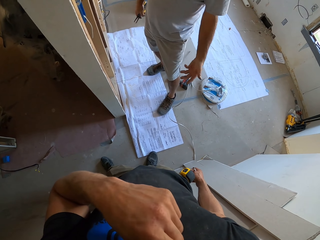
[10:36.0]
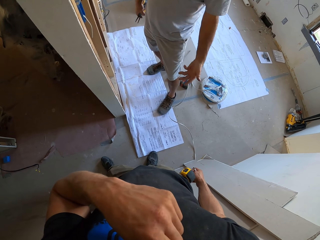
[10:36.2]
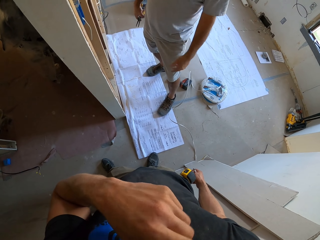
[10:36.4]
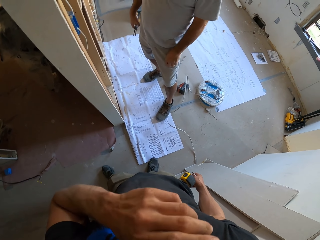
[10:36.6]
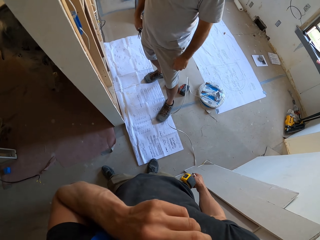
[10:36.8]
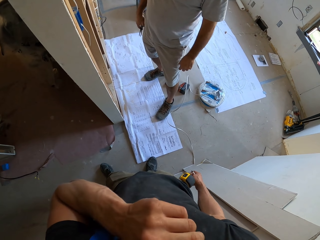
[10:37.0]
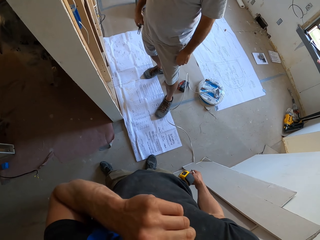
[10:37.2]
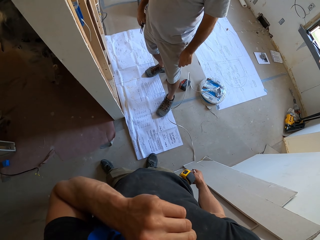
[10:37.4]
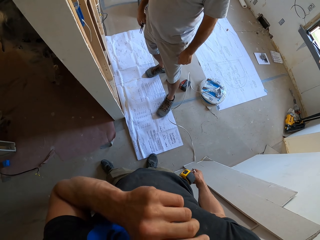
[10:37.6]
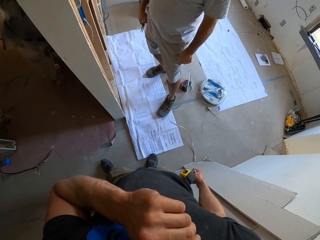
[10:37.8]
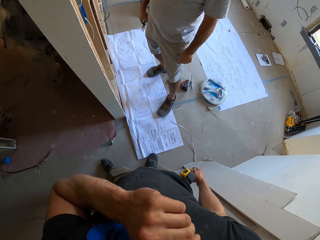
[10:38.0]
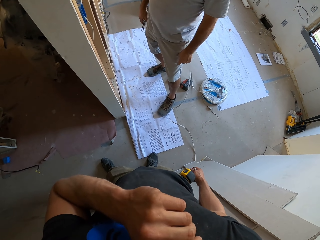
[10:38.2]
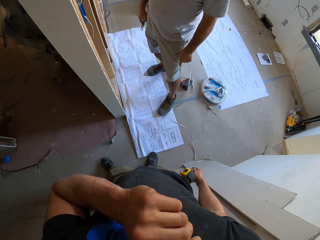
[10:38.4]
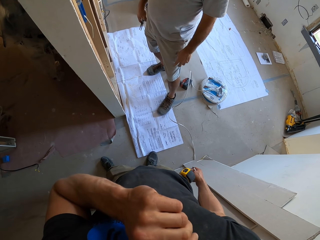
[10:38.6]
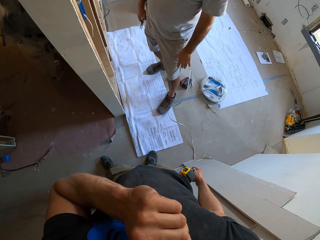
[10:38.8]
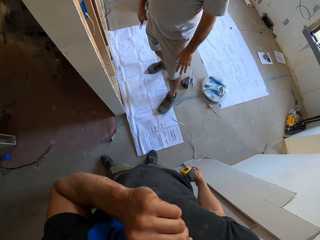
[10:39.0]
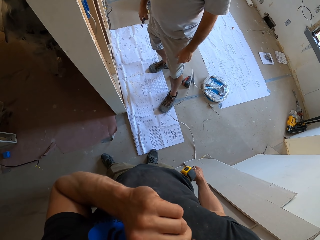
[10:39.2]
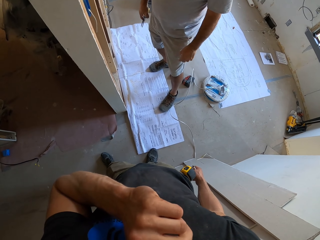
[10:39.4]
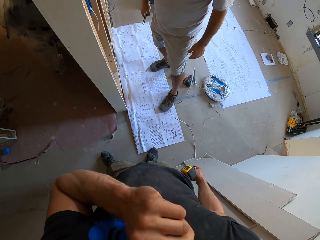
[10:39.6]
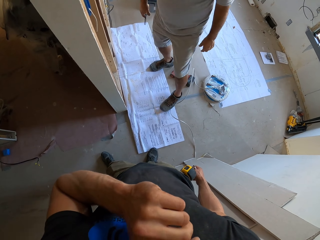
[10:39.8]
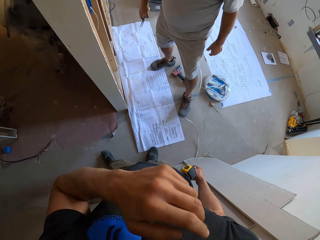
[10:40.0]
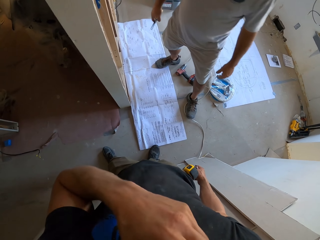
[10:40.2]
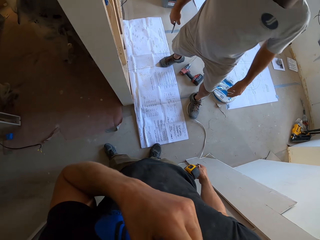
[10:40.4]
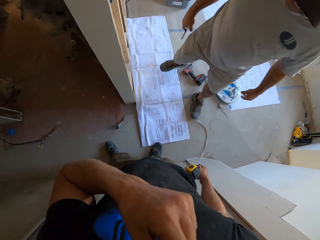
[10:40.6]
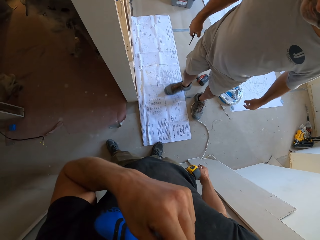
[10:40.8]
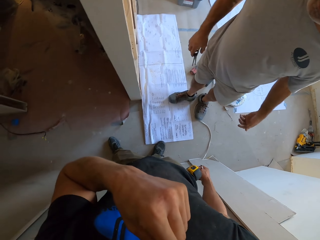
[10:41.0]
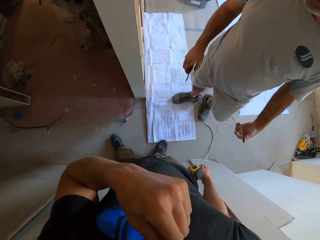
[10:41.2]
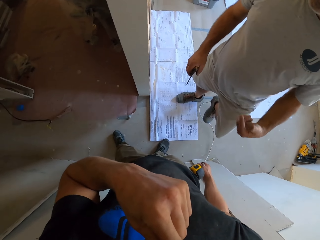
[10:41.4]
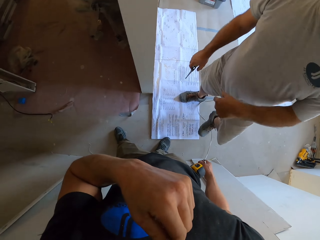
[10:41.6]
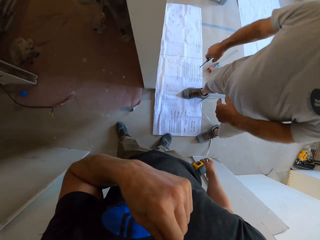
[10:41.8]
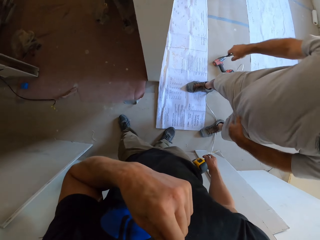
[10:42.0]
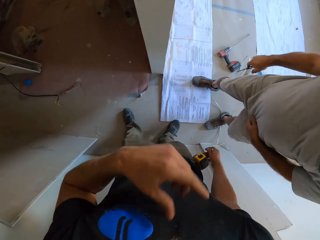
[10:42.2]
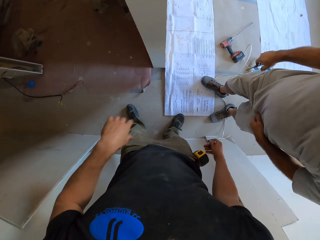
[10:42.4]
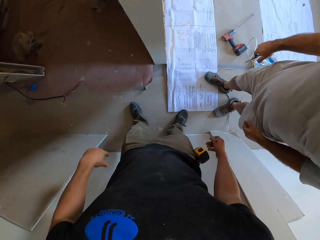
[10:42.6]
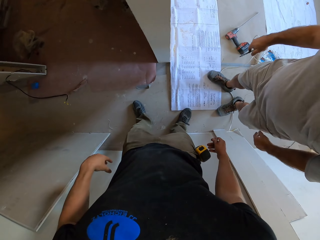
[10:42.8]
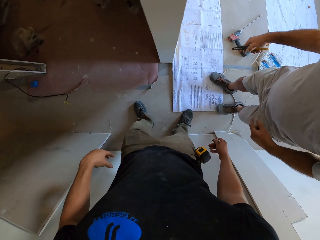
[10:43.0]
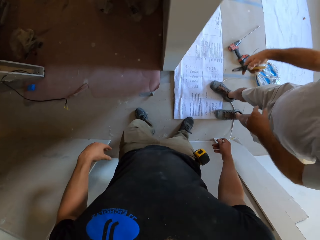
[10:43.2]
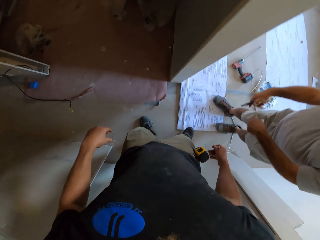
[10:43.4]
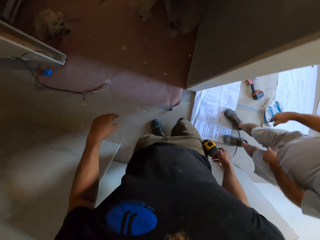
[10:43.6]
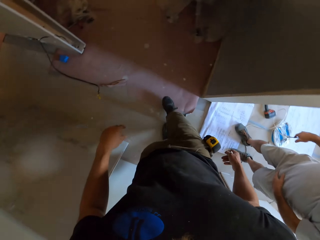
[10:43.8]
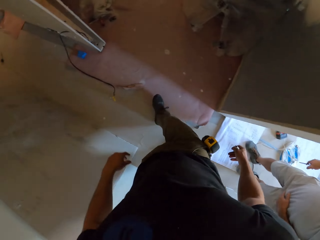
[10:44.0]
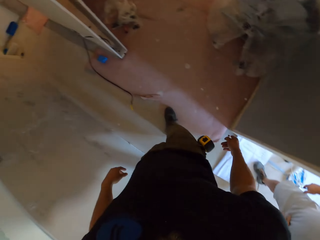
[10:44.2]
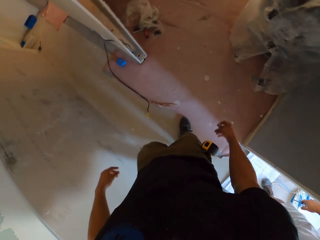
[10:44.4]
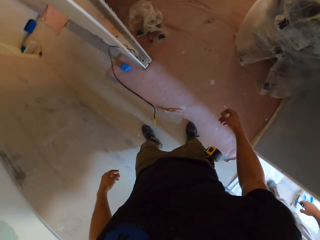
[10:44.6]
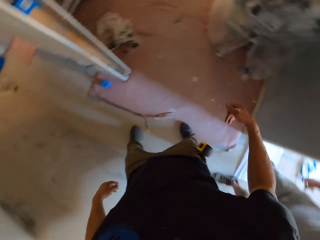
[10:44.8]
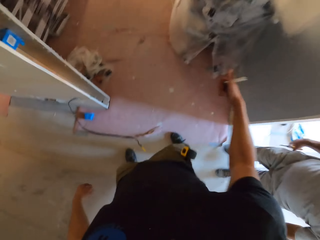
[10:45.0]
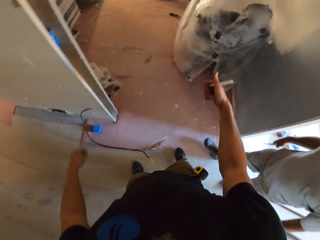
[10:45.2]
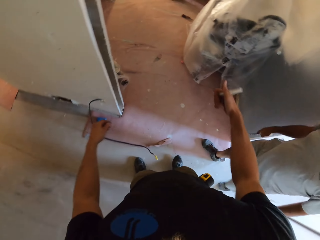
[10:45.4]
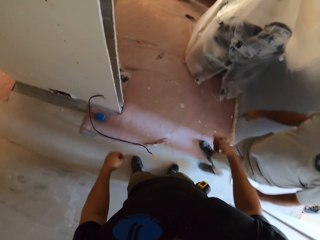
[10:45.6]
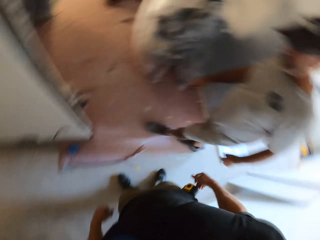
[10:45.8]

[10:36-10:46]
A man walks in the house. The camera wearer walks in the house.

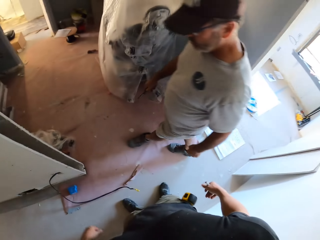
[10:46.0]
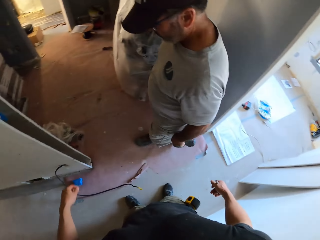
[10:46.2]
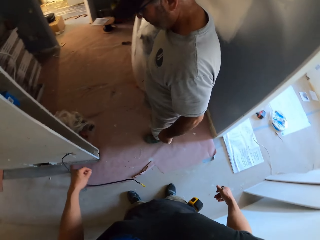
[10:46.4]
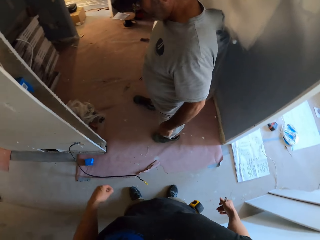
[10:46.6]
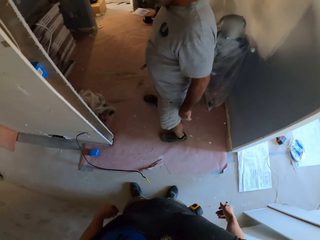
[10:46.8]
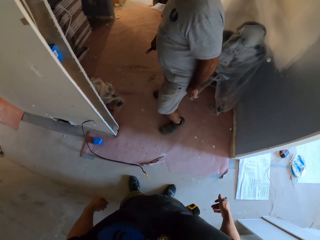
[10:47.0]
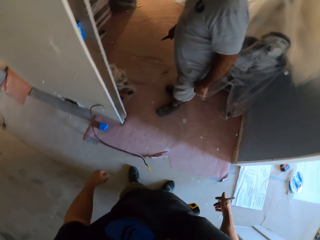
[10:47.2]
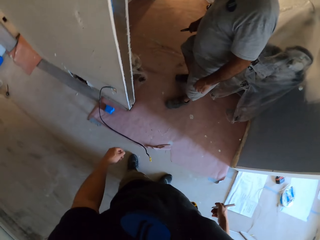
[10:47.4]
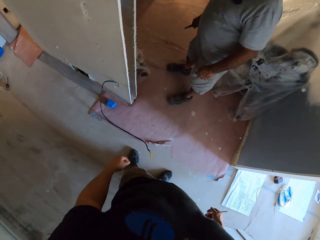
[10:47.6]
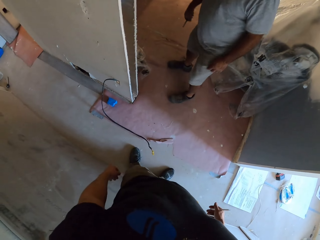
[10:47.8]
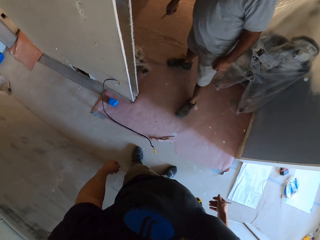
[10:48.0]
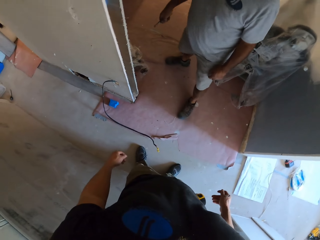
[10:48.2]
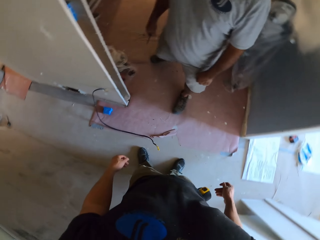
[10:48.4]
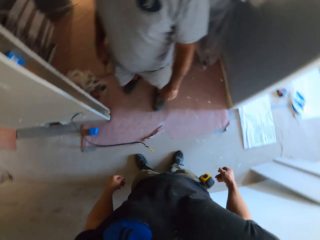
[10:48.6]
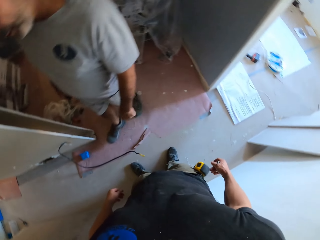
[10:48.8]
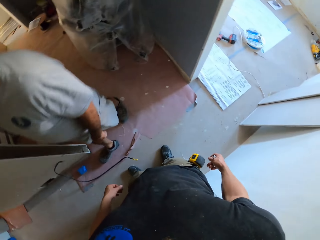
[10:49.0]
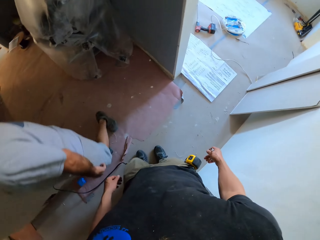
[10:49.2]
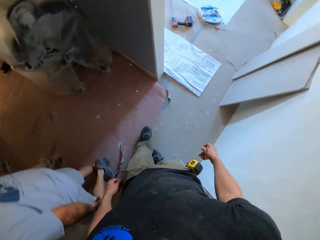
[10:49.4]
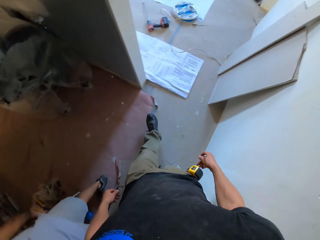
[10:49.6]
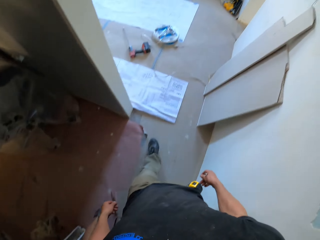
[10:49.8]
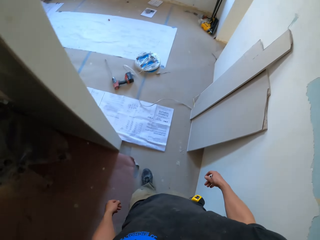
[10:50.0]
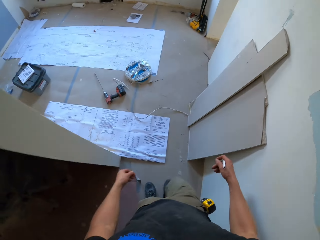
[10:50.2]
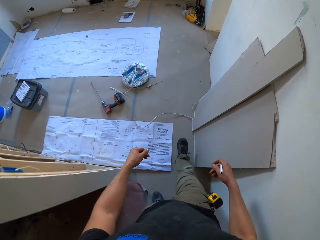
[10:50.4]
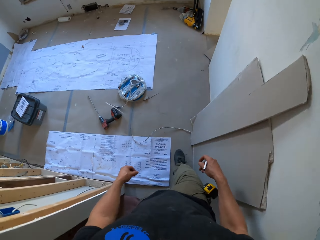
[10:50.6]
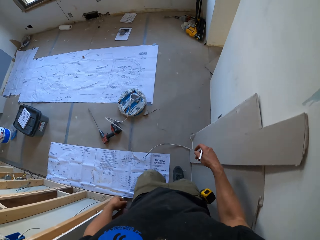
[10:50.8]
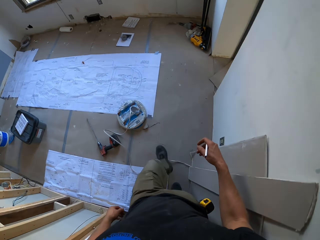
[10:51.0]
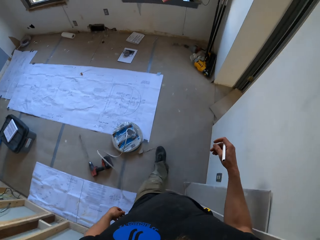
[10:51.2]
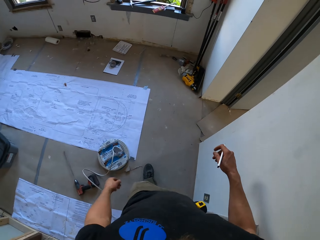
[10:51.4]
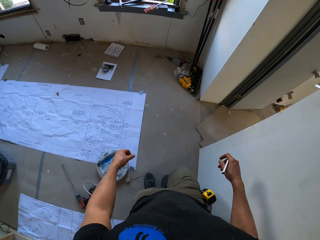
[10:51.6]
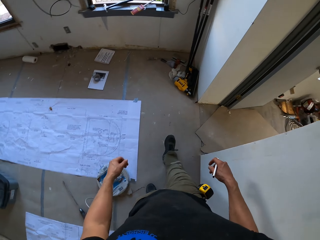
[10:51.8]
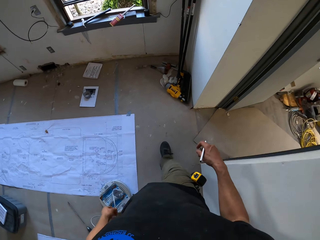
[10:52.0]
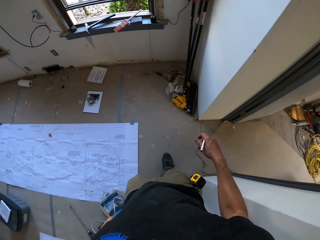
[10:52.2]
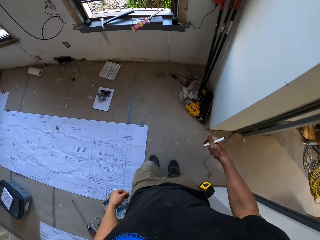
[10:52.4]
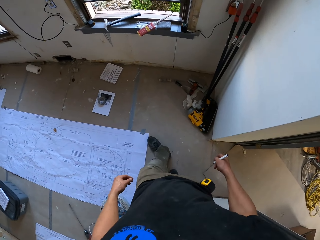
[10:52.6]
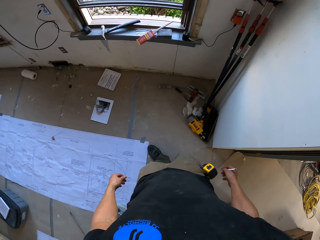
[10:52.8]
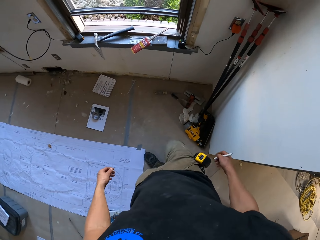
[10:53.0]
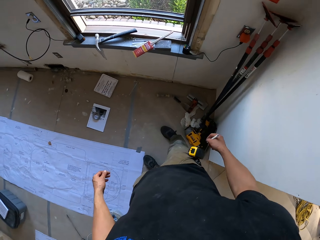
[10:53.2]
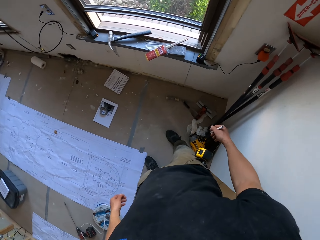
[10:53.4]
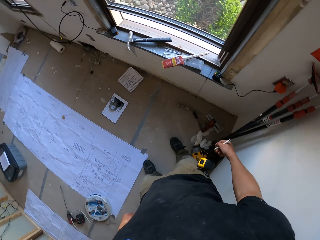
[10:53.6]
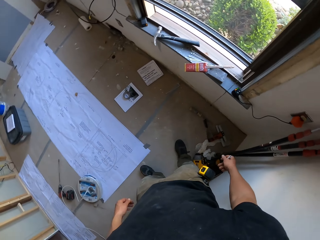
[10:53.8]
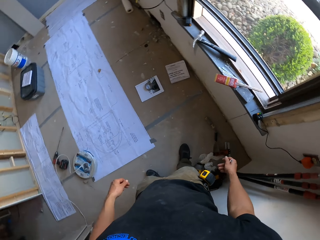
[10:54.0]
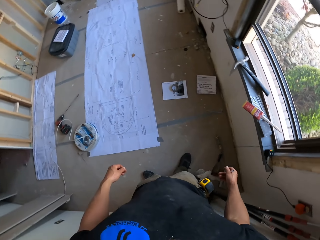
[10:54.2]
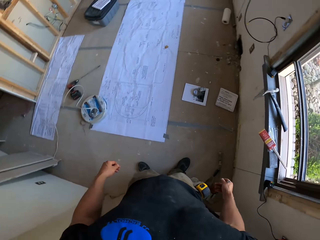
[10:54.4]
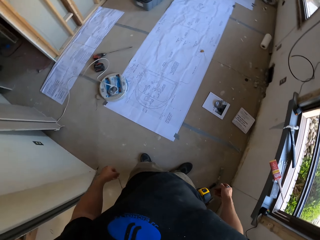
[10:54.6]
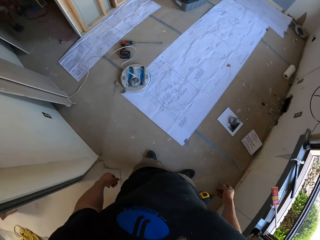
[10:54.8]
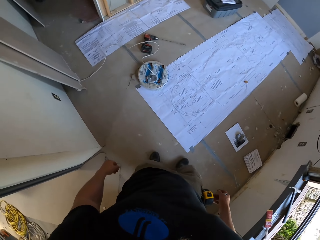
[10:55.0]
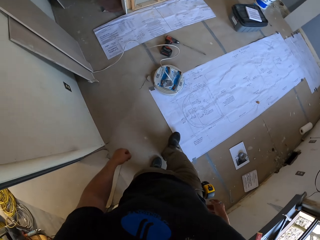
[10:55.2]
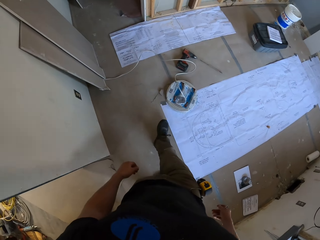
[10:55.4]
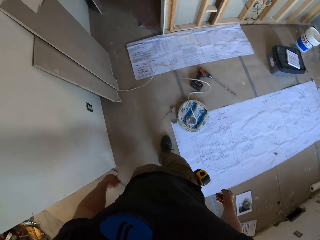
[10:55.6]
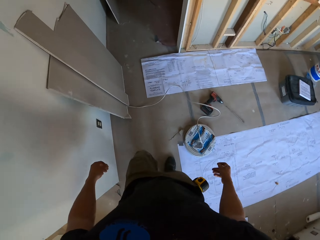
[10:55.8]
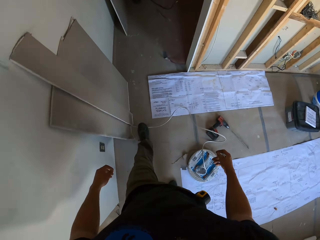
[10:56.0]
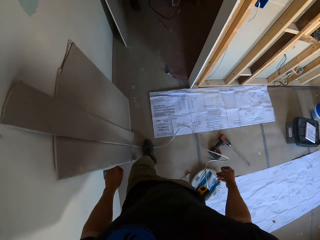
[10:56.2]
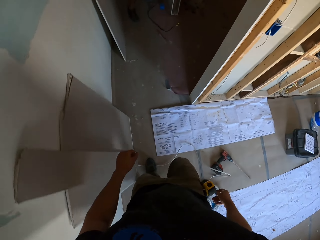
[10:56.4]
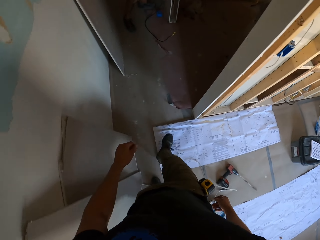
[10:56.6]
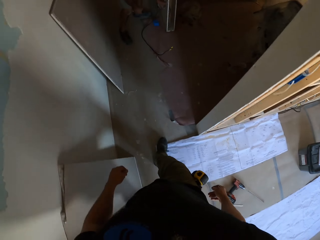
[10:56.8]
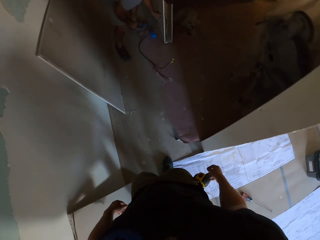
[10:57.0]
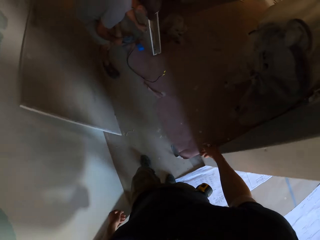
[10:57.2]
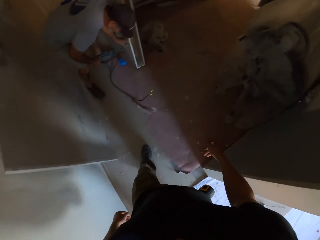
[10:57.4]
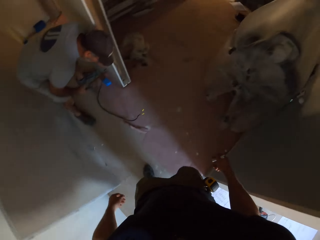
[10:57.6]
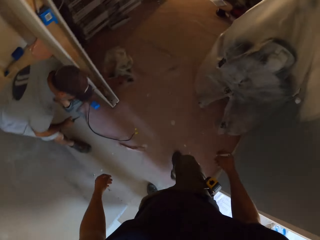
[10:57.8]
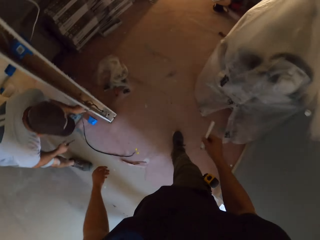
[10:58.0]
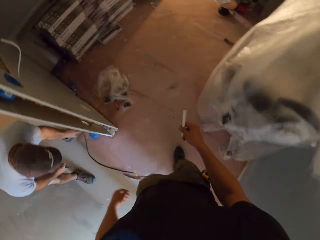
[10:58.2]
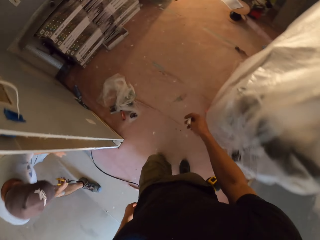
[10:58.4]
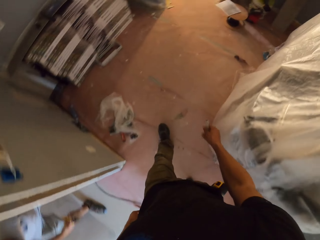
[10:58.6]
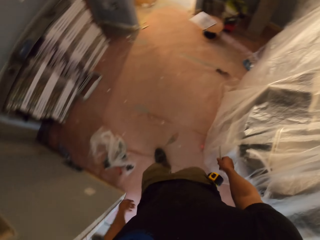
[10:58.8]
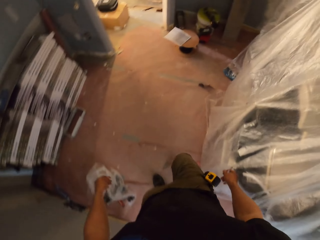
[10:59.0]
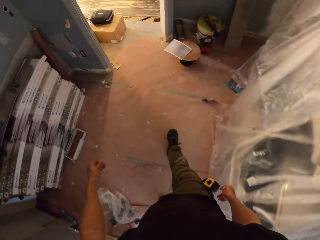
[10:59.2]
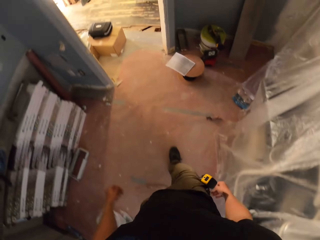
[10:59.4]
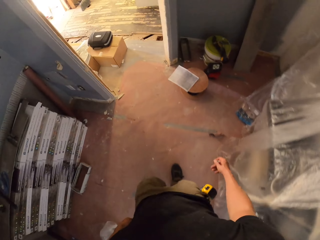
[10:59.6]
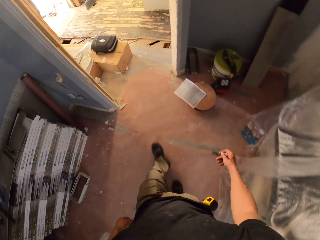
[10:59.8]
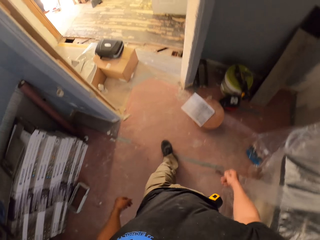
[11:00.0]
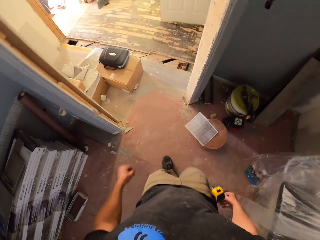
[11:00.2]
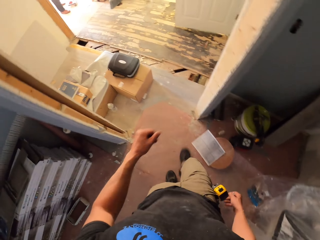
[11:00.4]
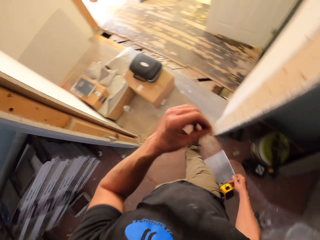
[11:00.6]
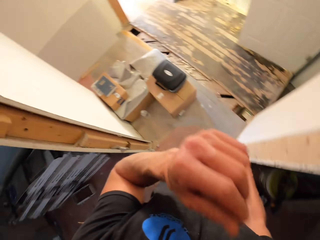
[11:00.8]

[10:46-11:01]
The camera wearer interacts with a man. The man walks out the room in the house. The camera wearer walks in the room. They stare at the floor. They walk out the room. The man touches the cable. The camera wearer walks in the house.
